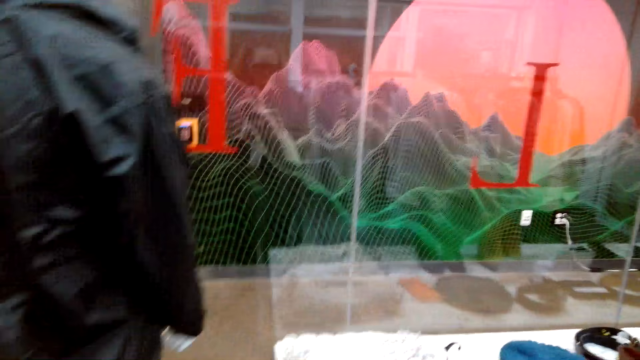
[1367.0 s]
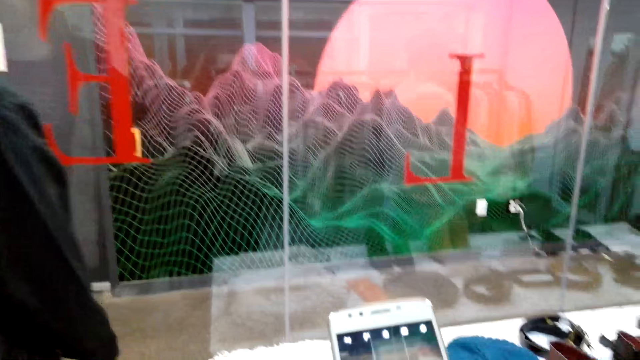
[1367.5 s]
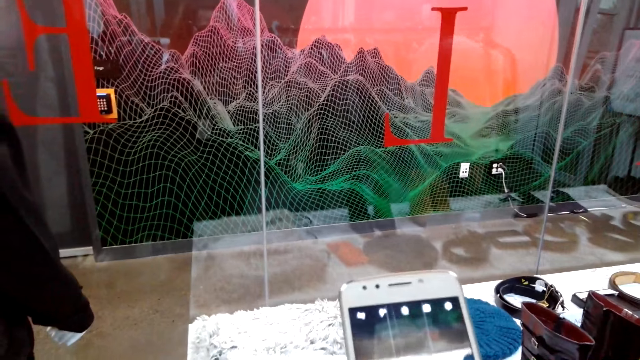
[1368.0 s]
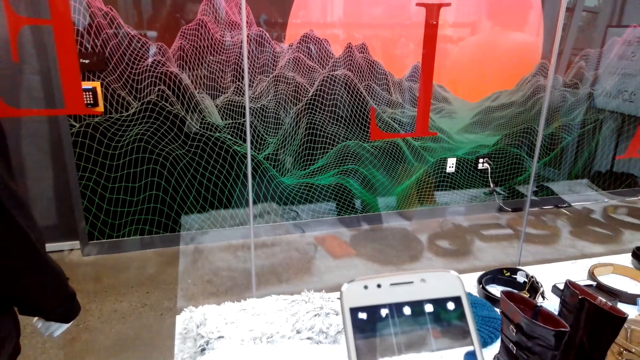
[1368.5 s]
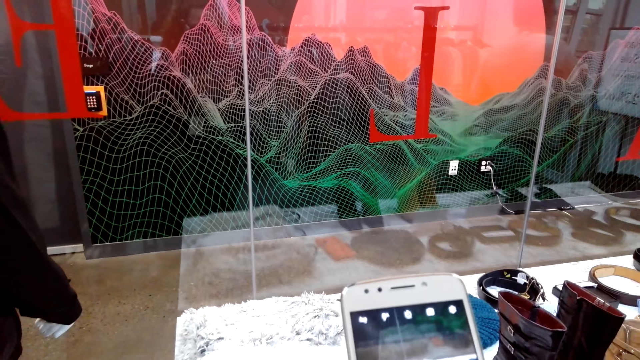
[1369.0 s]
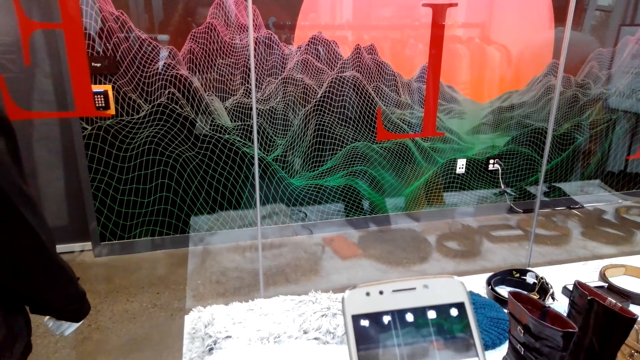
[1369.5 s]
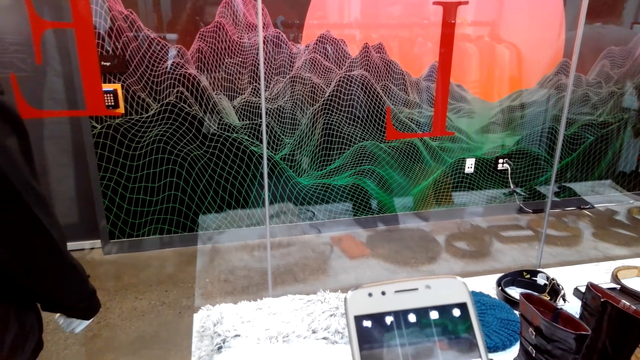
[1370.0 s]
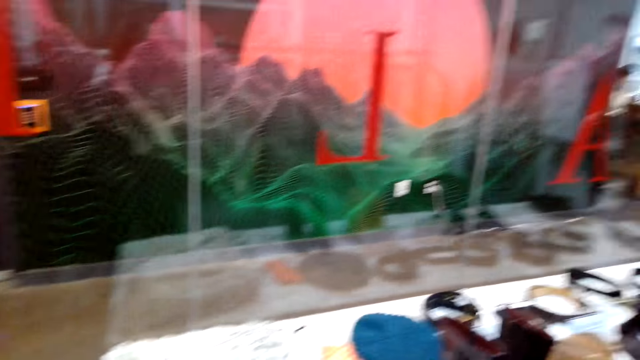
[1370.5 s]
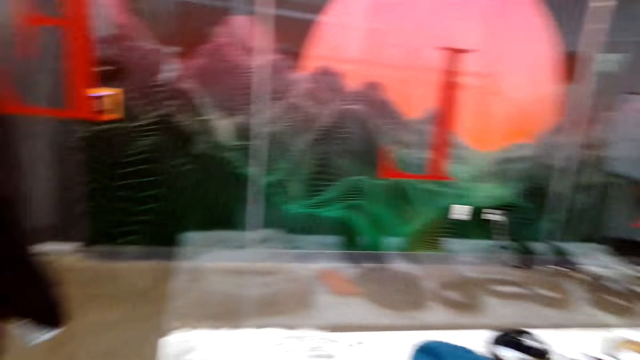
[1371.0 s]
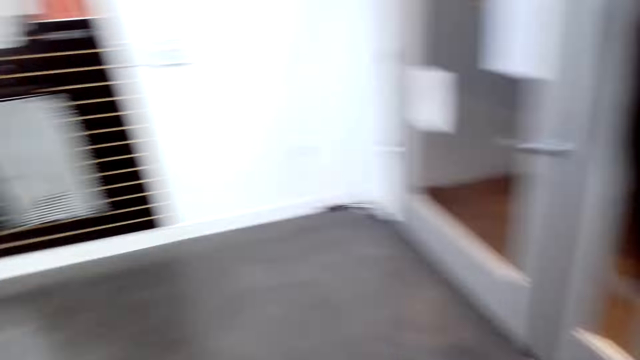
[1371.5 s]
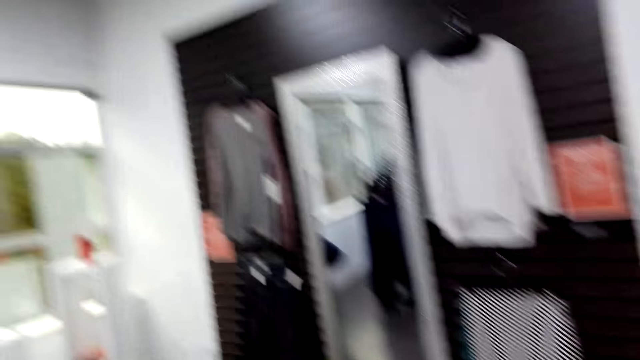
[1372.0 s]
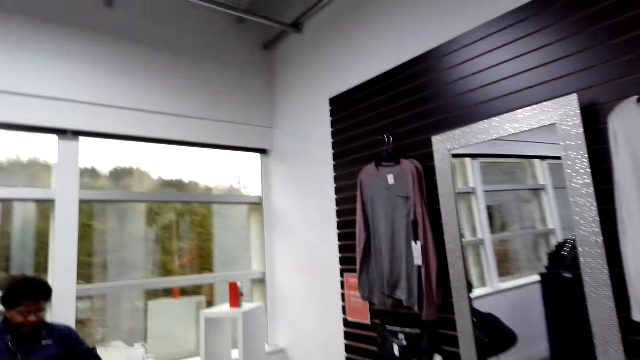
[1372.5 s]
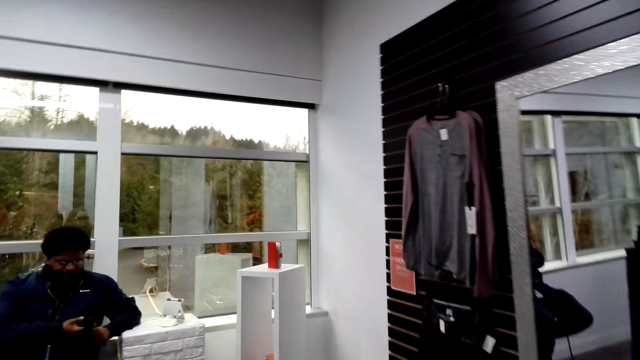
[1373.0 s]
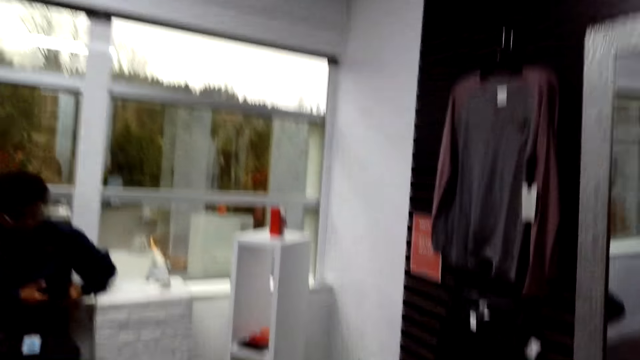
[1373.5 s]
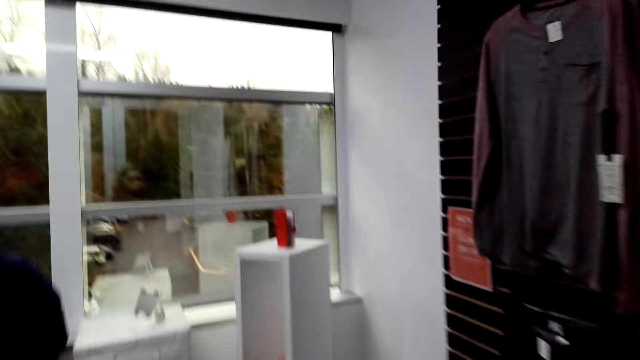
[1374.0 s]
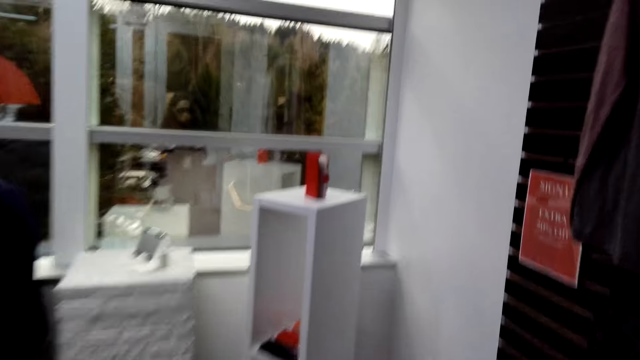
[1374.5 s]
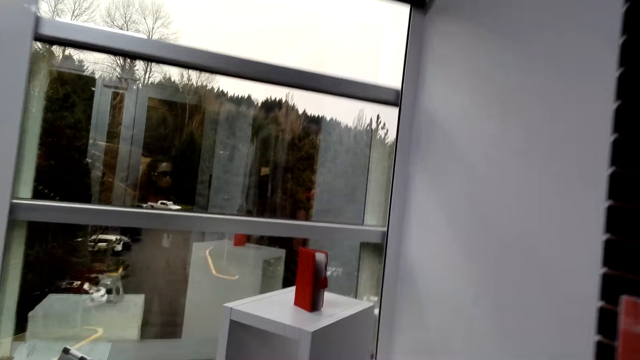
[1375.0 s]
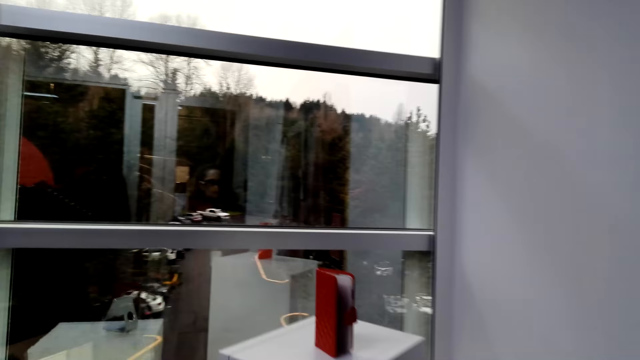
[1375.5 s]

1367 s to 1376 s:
The camera wearer takes a photo with the phone. They look around. They walk around the store.

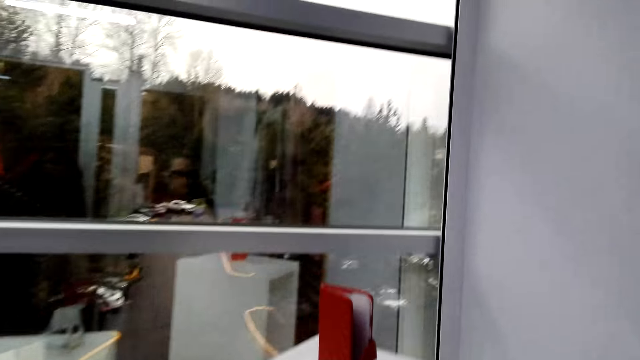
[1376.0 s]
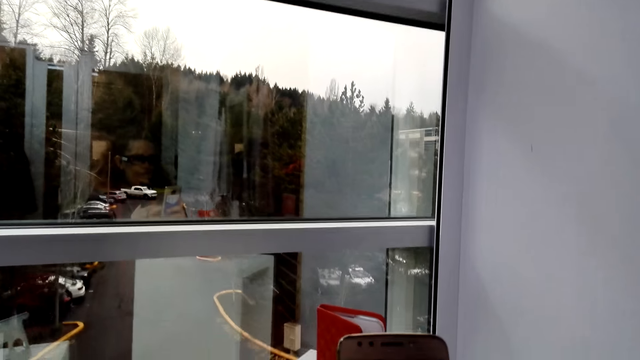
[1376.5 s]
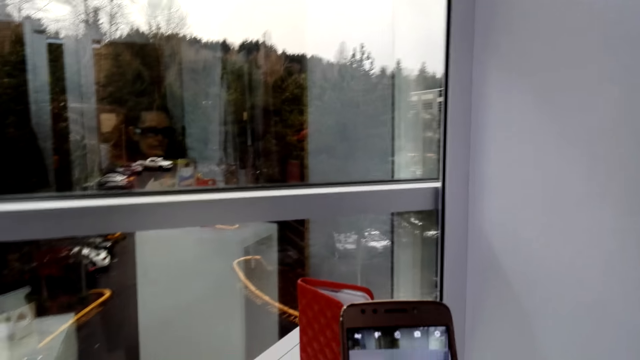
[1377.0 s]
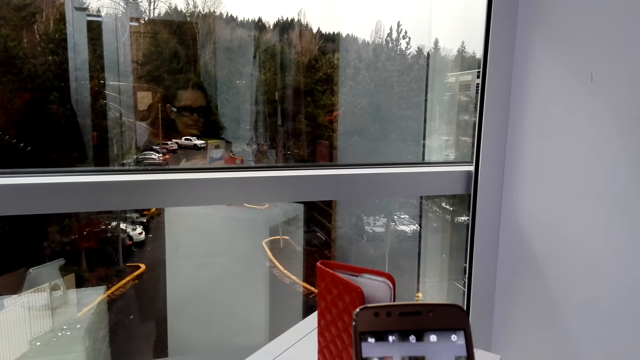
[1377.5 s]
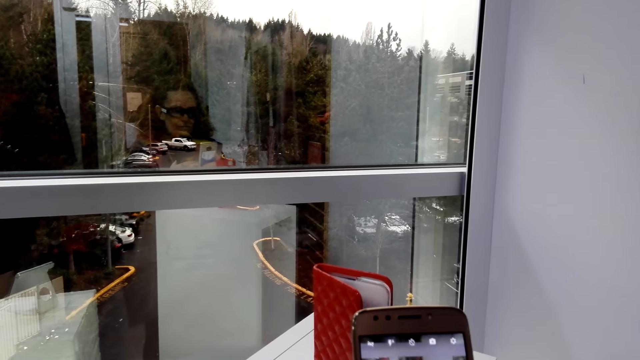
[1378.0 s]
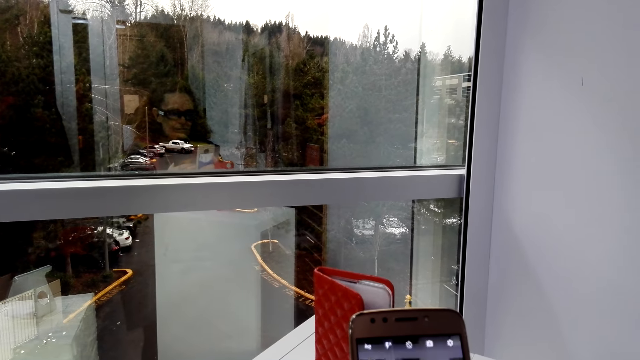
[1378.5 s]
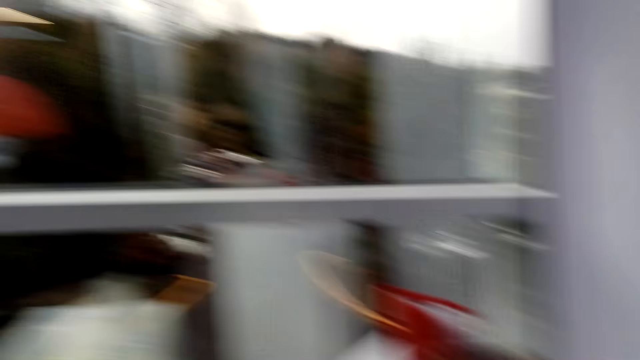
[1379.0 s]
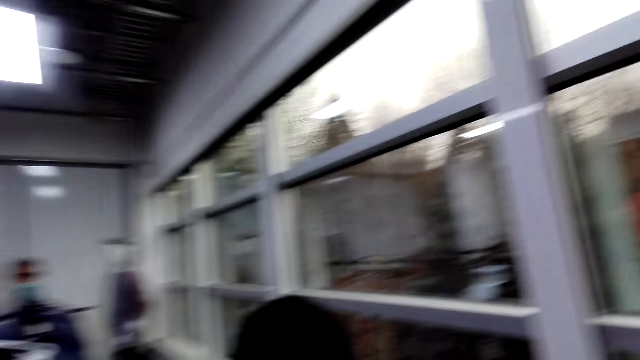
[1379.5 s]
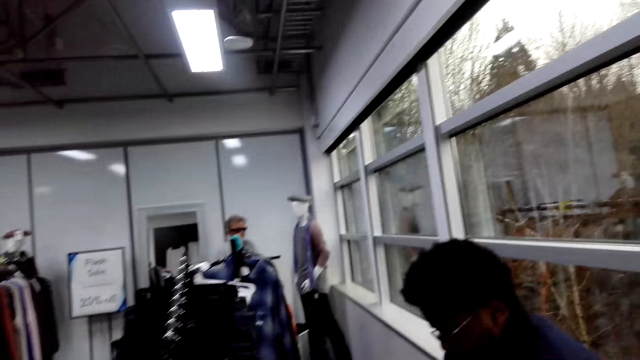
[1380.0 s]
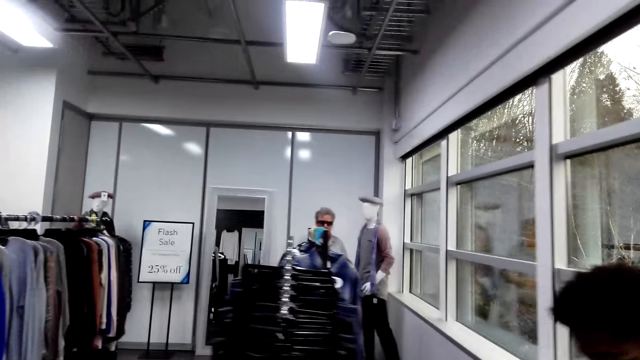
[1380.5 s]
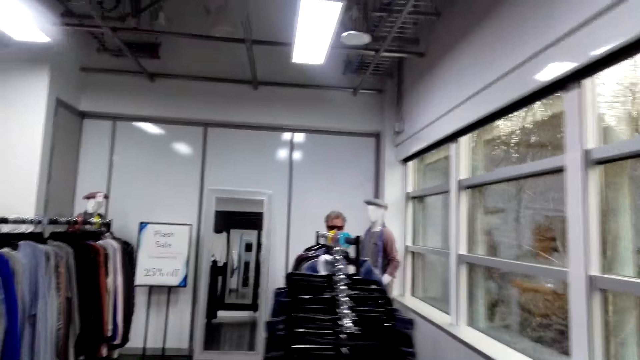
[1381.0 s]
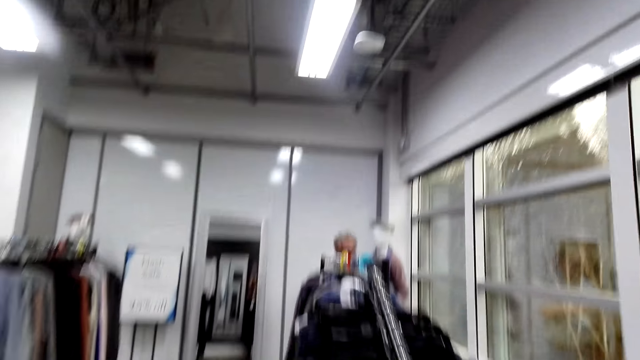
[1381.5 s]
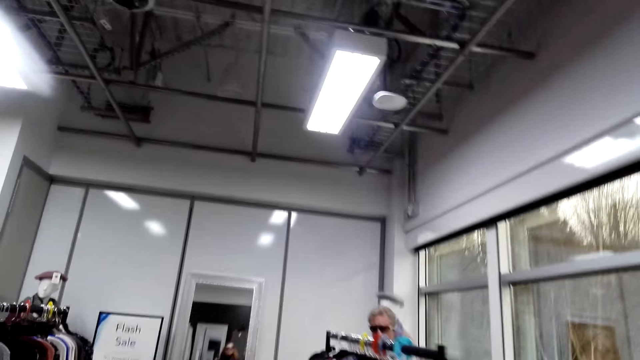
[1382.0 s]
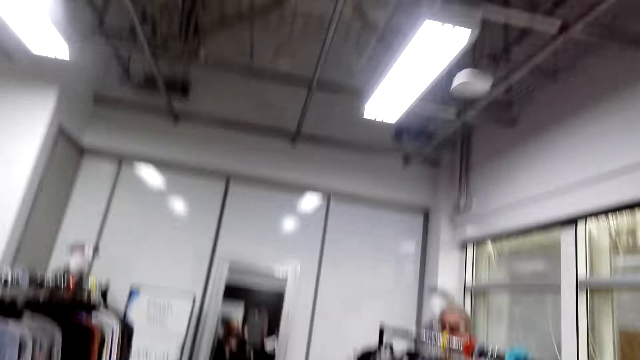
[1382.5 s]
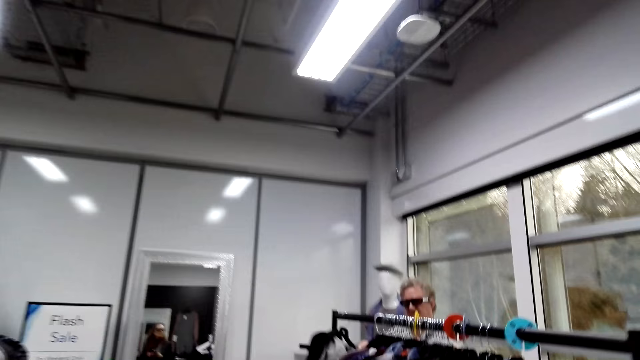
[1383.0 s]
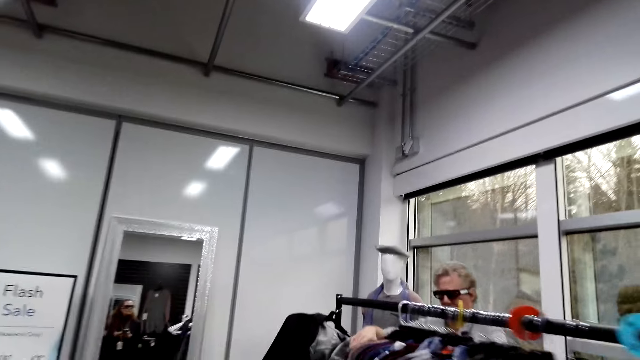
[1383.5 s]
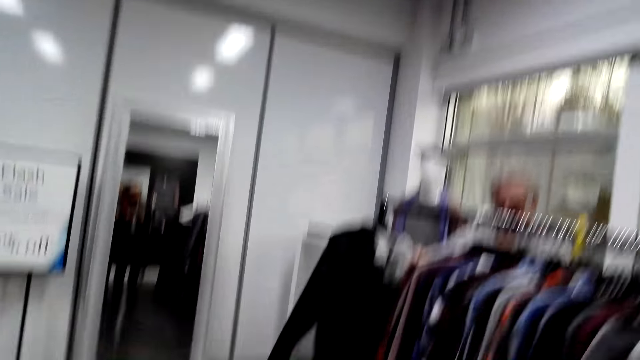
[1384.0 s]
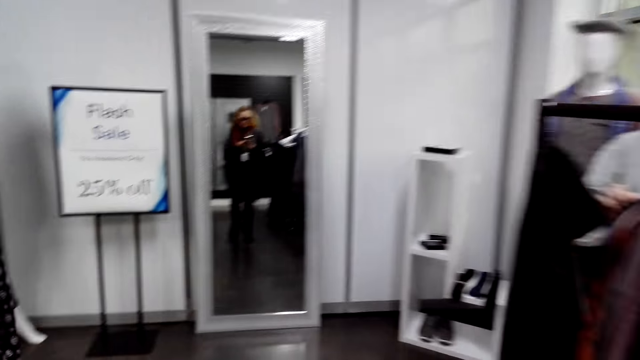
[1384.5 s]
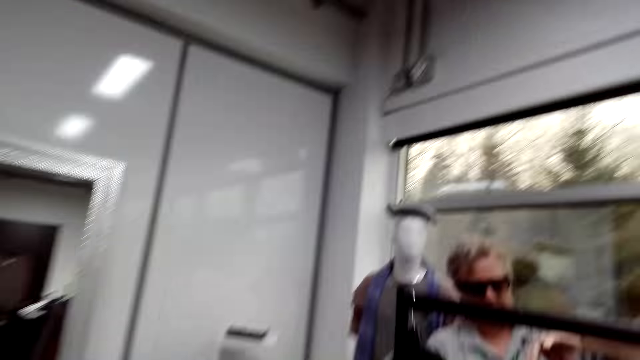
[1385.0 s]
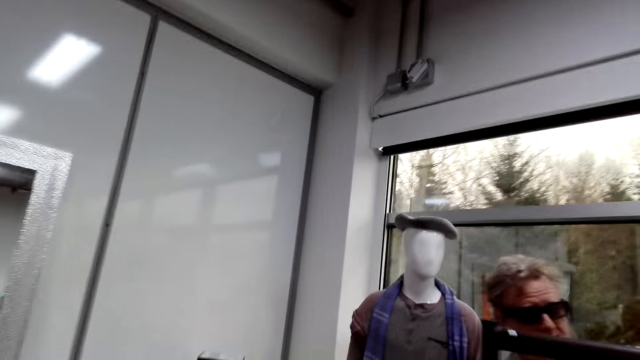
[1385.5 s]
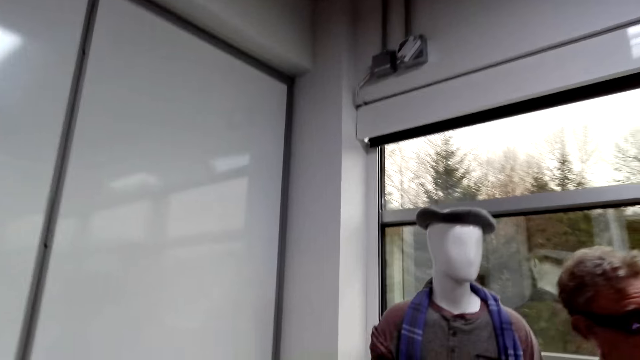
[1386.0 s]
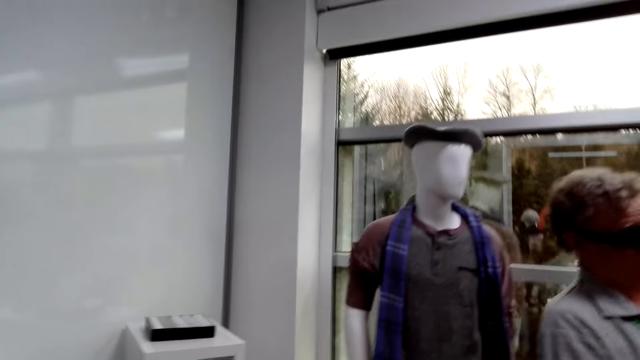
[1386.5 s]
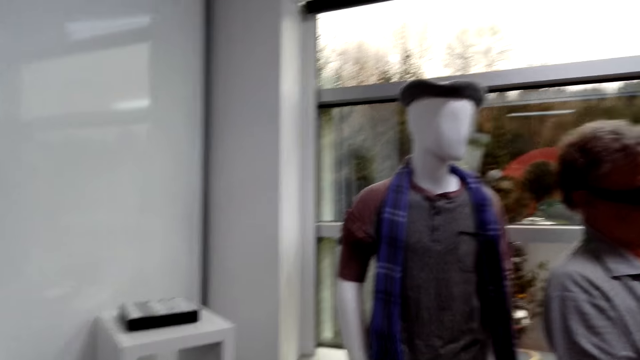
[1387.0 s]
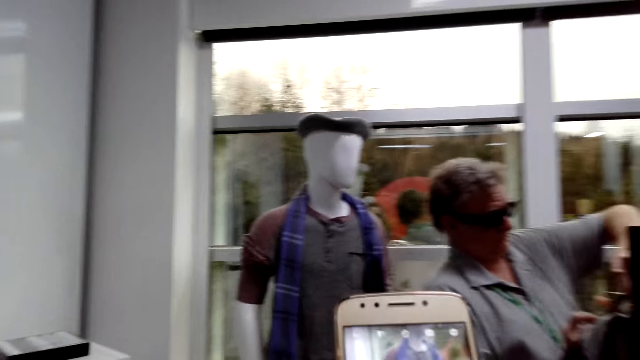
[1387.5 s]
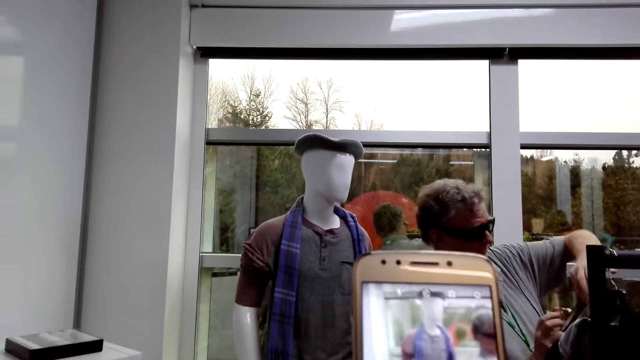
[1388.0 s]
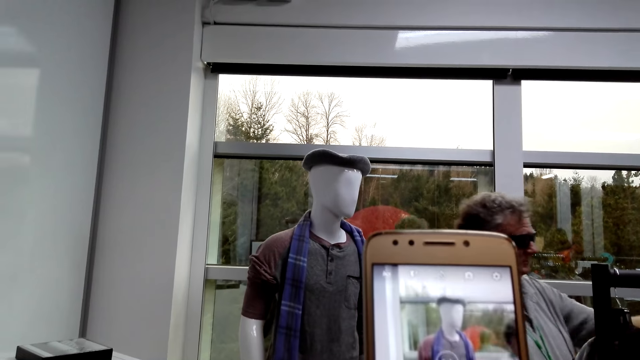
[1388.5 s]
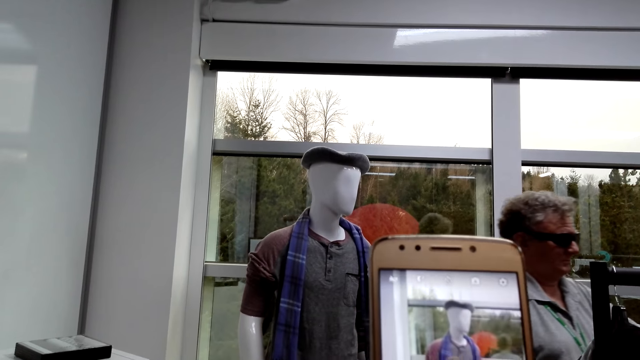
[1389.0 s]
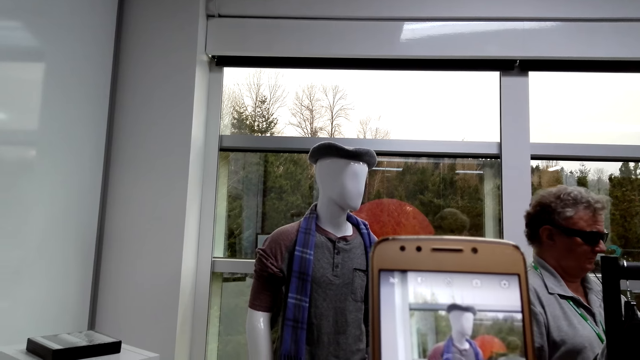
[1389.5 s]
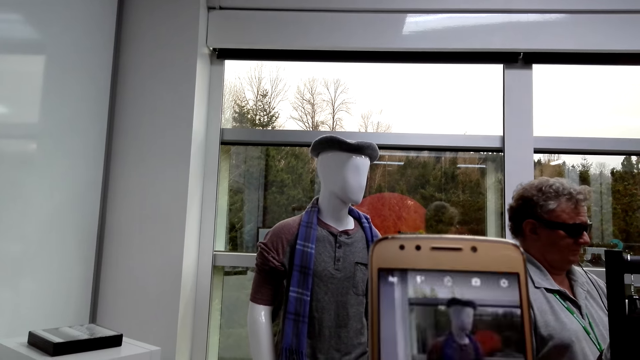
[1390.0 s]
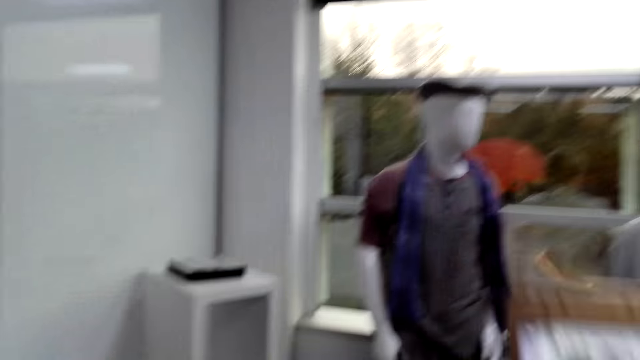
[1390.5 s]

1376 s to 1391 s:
The camera wearer takes a photo of the purse. They walk around the store. A man yawns. The camera wearer moves. They take a photo of the cloth.
